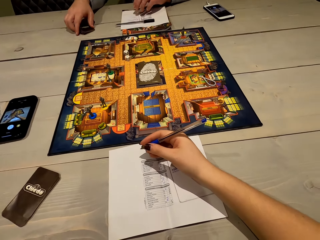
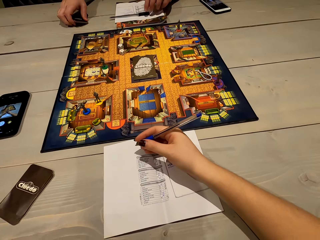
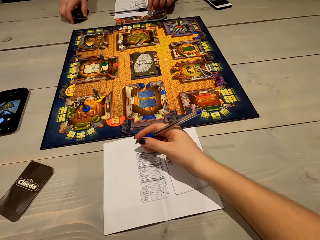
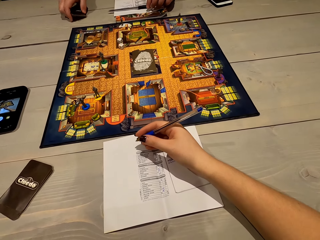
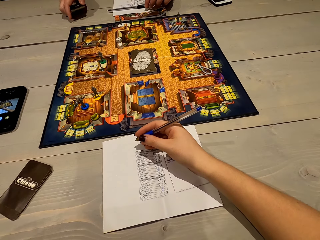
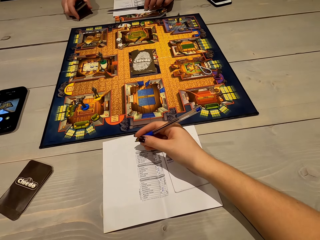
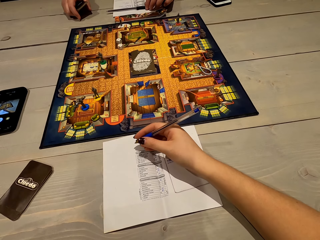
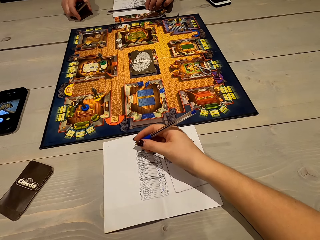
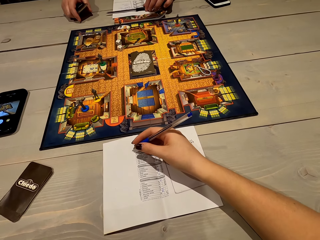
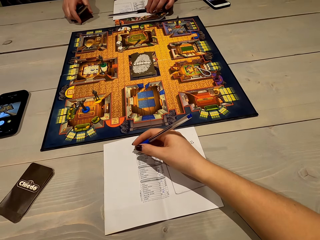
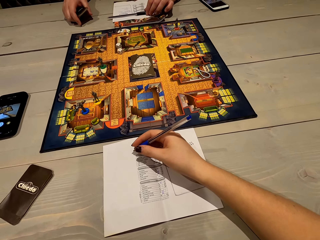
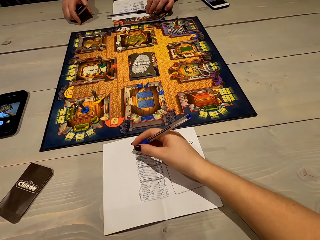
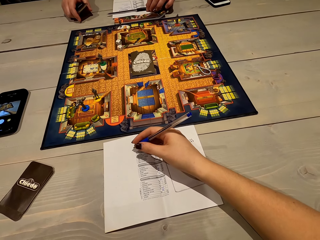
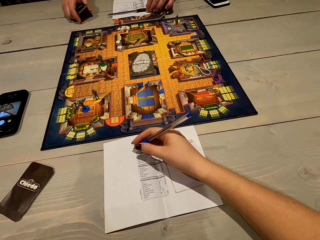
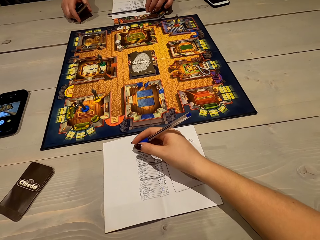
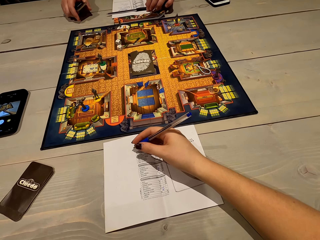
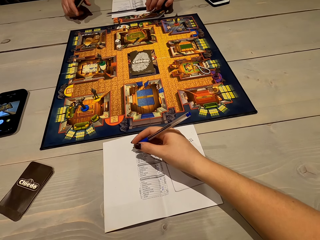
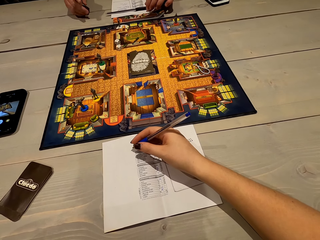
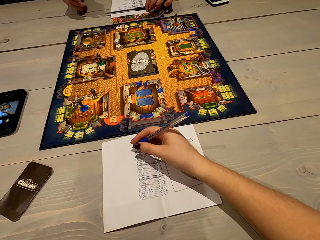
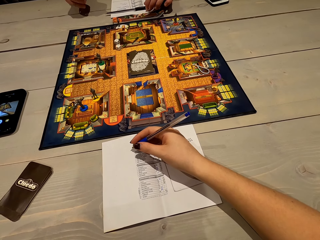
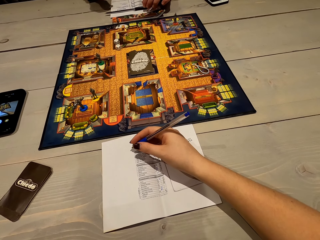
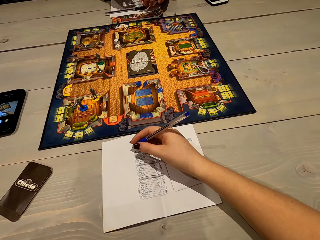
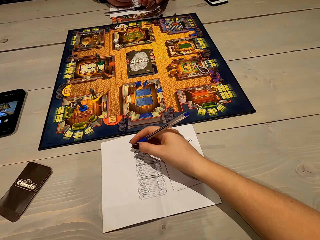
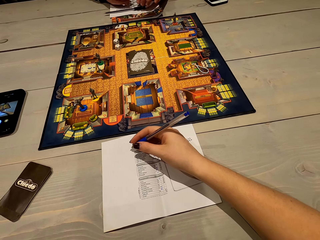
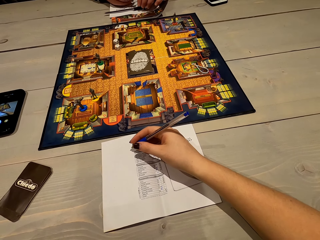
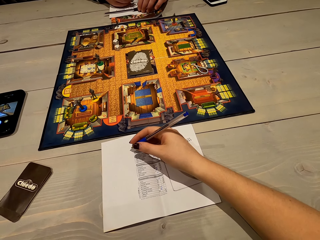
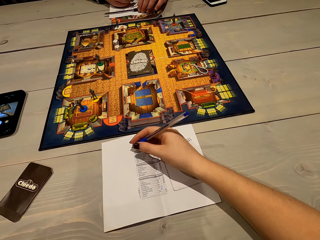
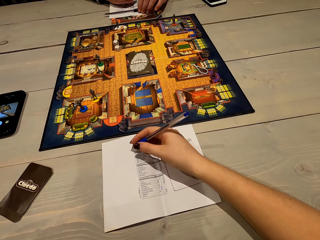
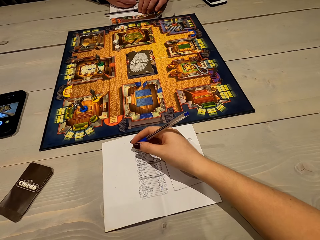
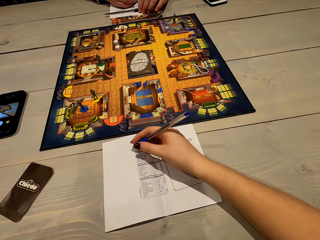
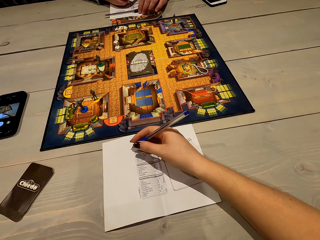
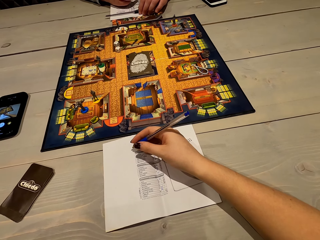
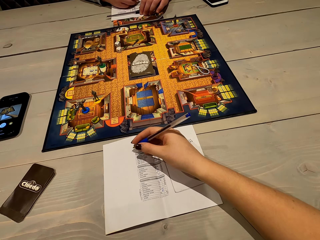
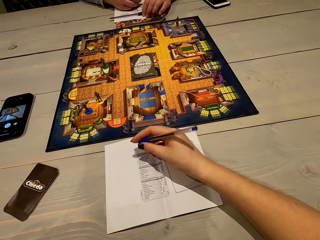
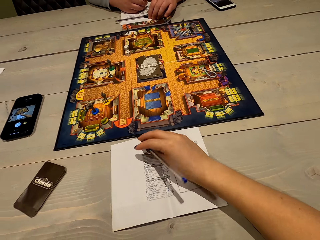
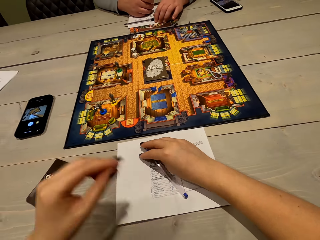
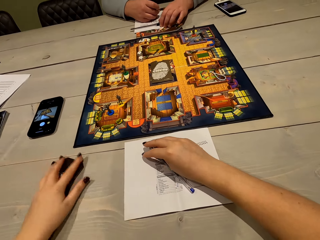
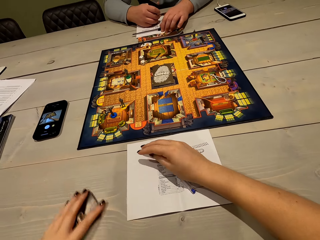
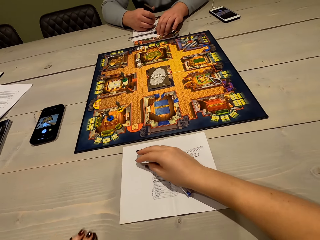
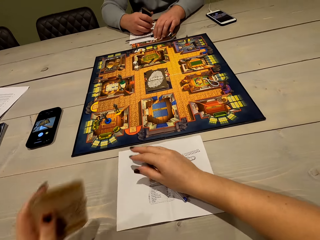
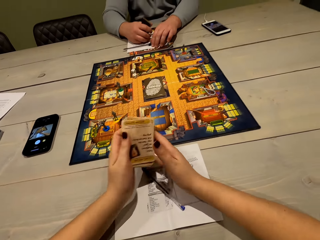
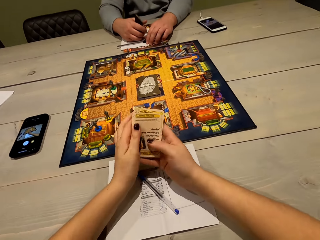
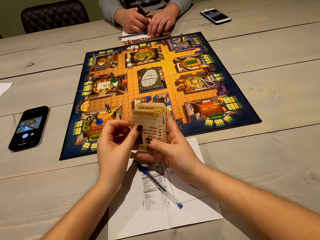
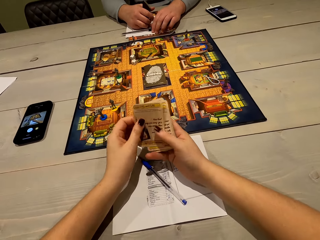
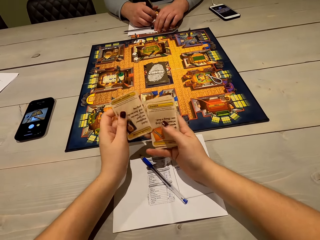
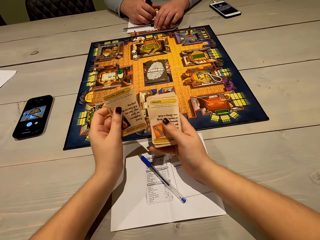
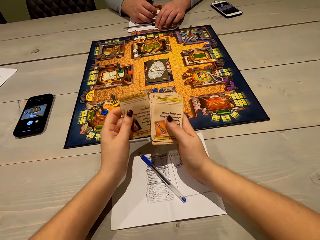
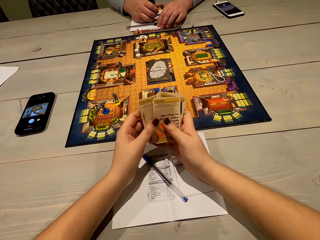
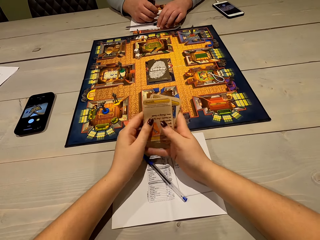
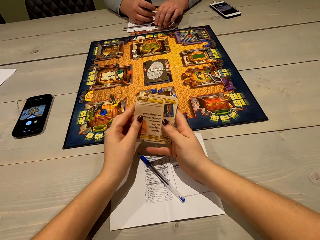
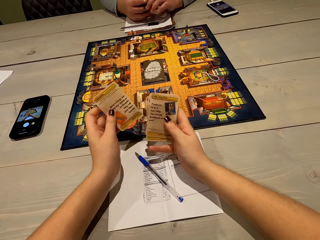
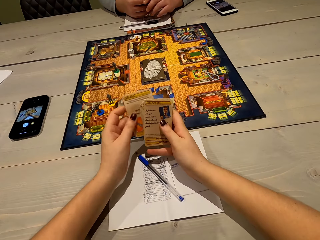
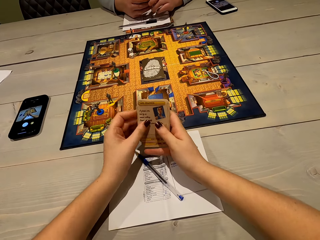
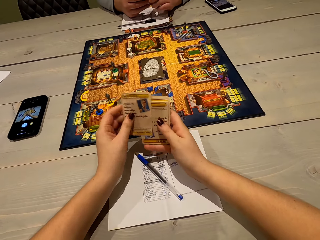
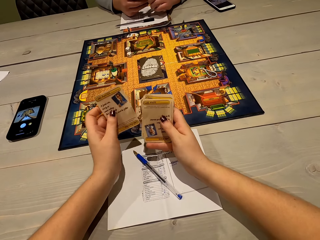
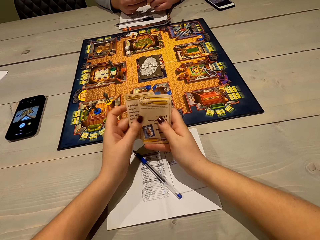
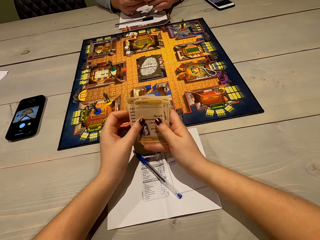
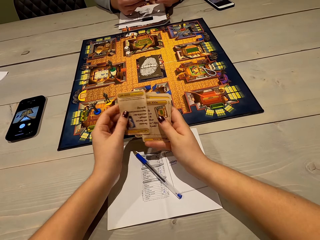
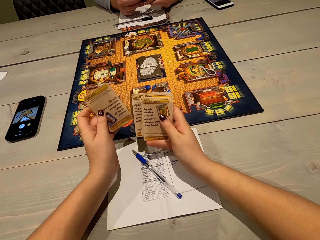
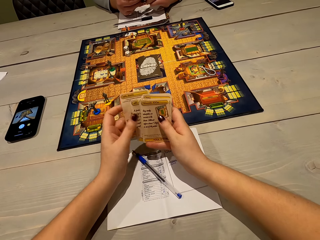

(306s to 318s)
A person picks up the cards. The person talks. The camera wearer picks up the cards. They arrange the cards. They shuffle the cards.

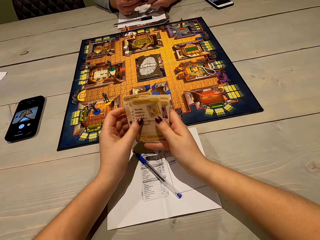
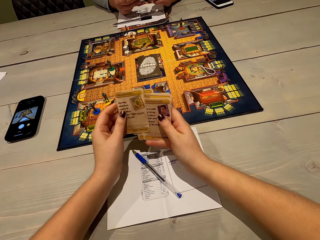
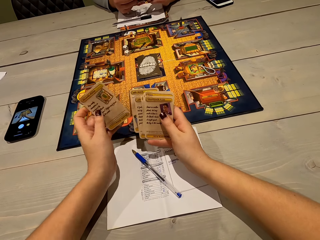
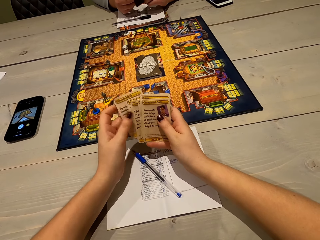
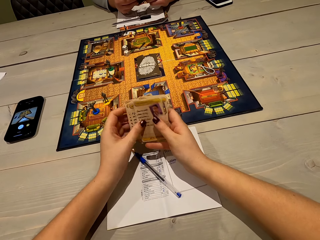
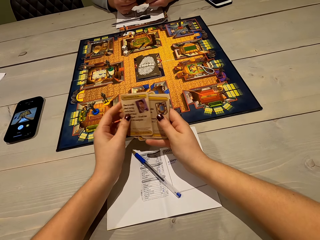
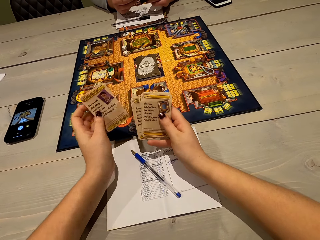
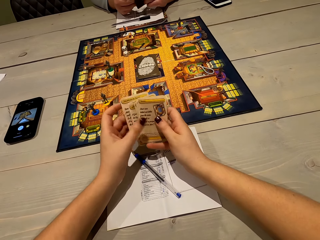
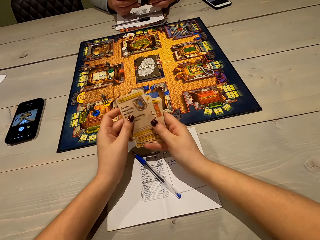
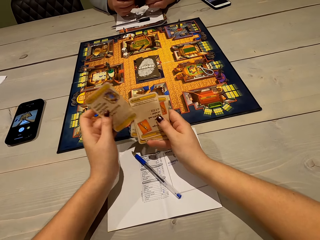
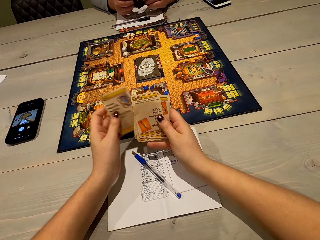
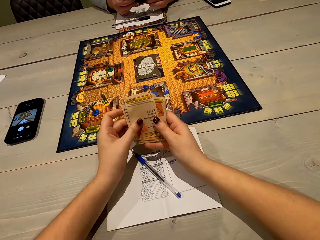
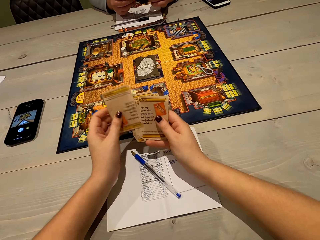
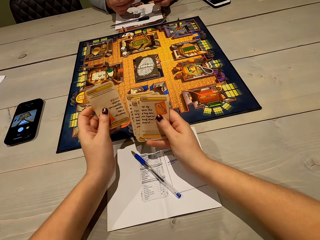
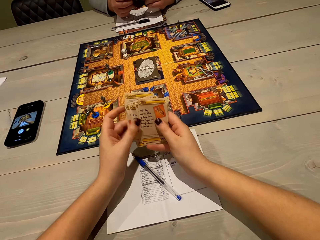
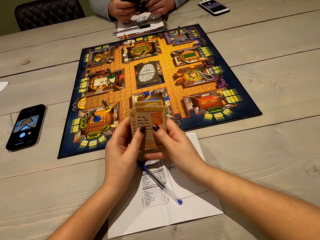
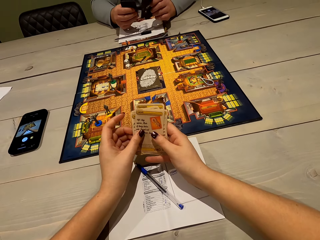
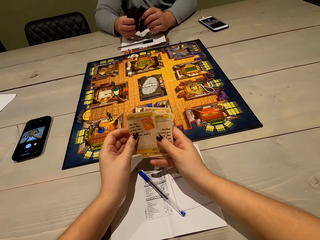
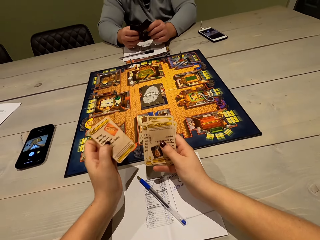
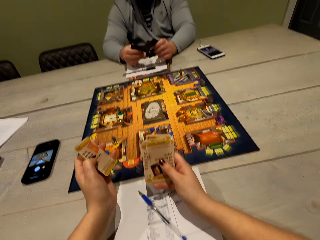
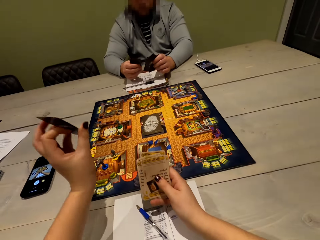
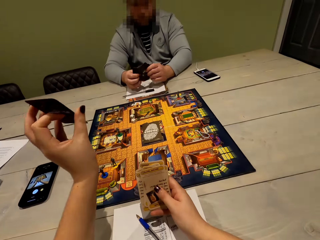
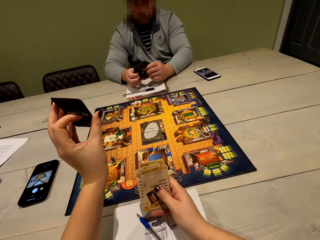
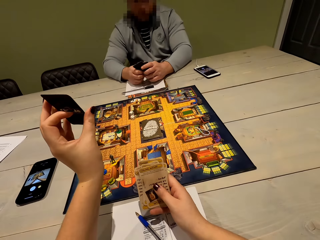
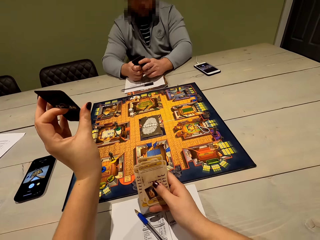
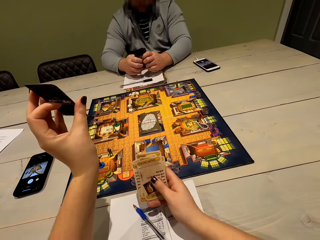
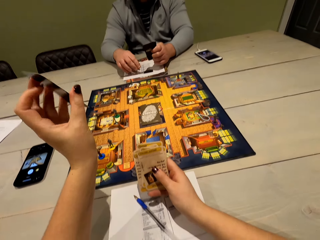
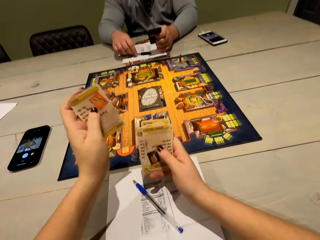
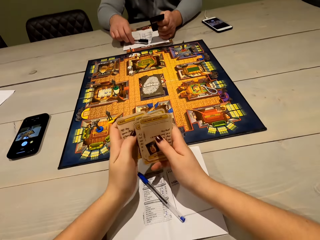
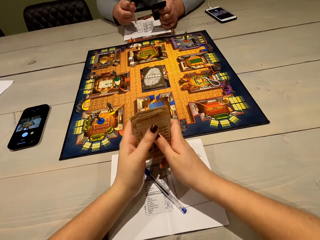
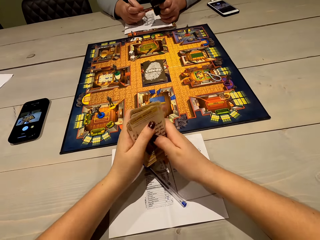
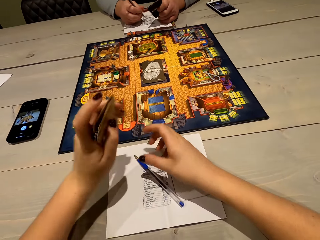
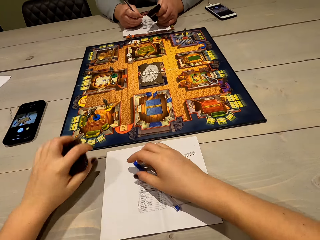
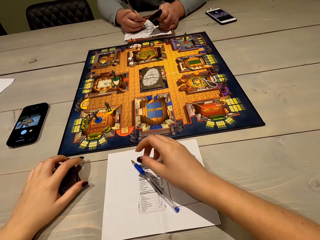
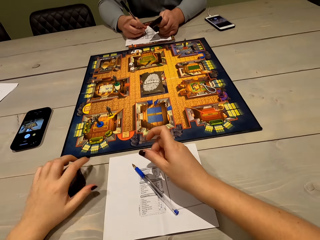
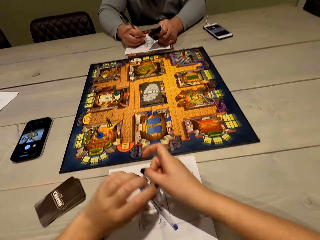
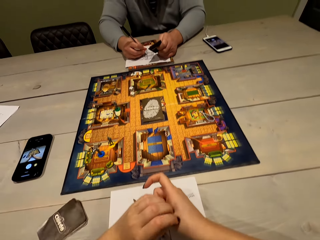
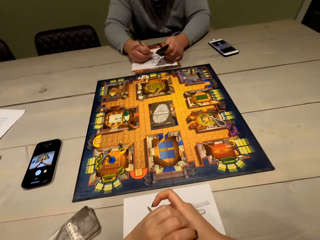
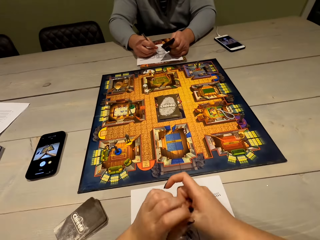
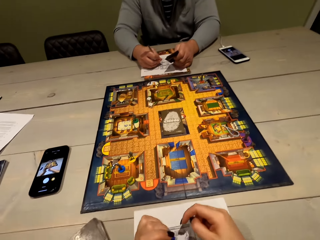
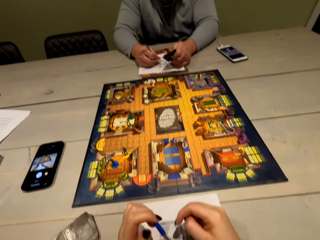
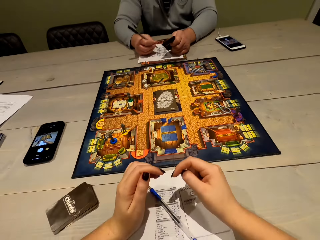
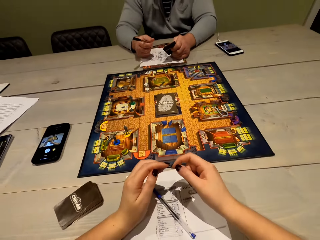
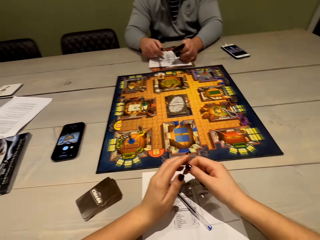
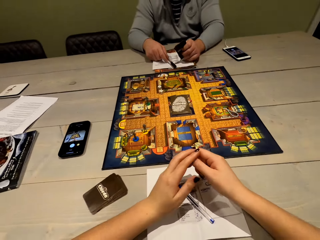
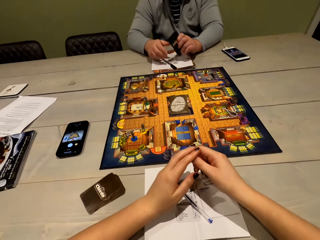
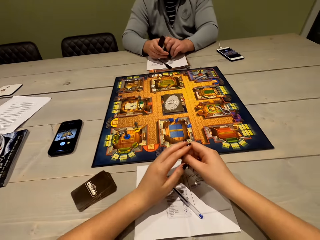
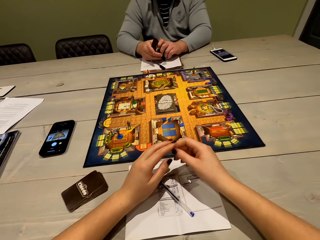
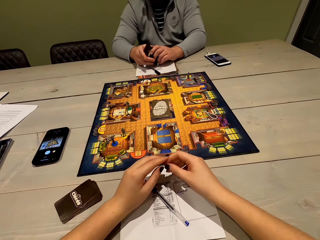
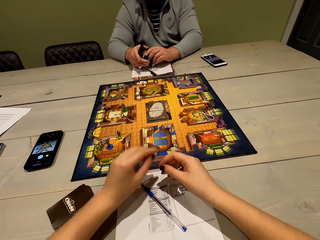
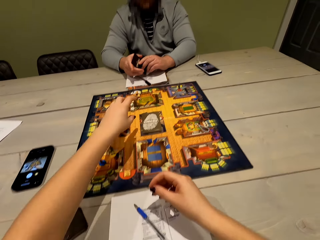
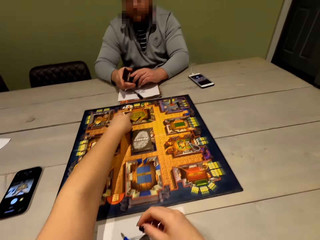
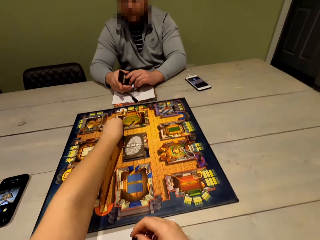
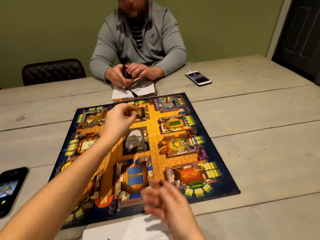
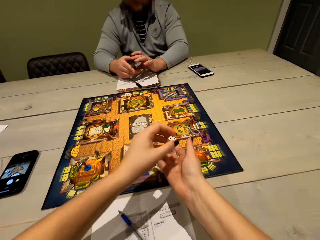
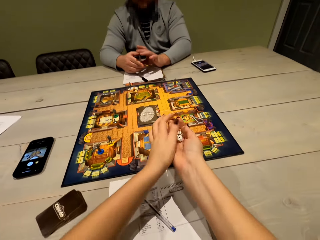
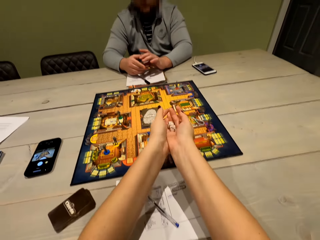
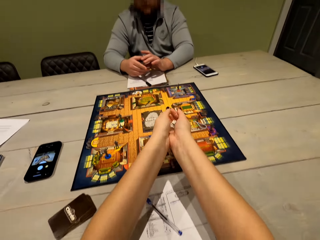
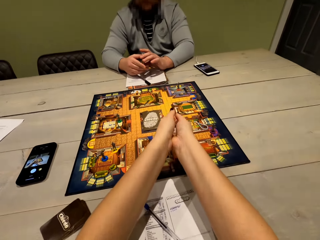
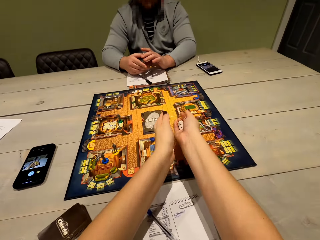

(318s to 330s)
The camera wearer shuffles the cards. She shuffles the cards again. She shows a person the card on her left hand. She puts the cards down. The person writes on the paper. The camera wearer takes the dice.
